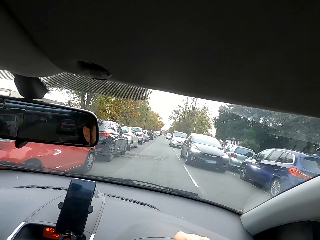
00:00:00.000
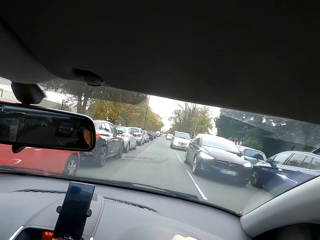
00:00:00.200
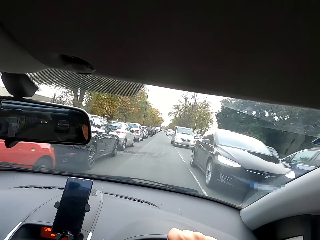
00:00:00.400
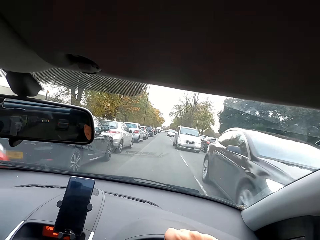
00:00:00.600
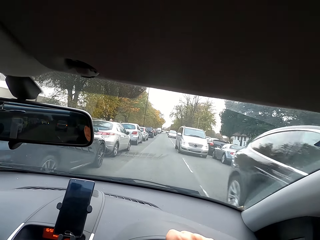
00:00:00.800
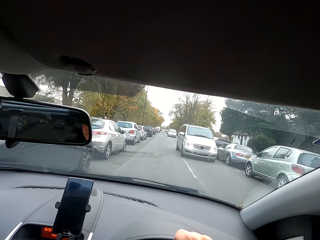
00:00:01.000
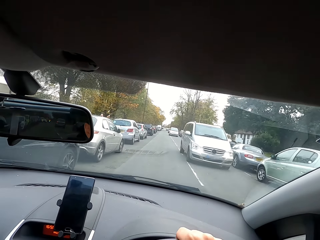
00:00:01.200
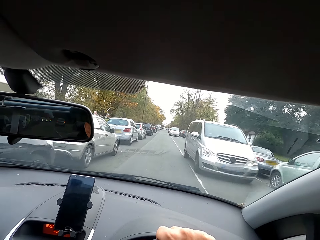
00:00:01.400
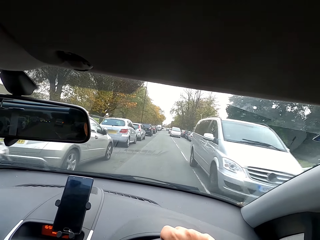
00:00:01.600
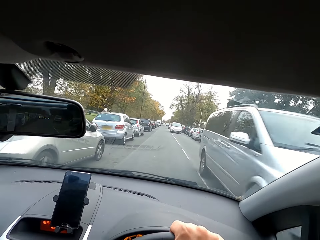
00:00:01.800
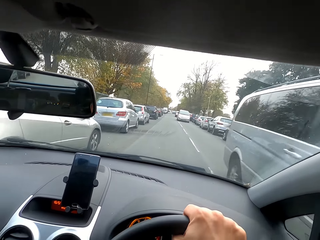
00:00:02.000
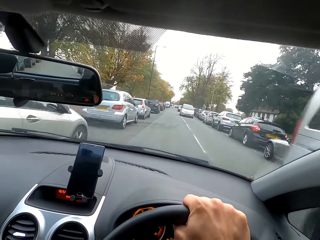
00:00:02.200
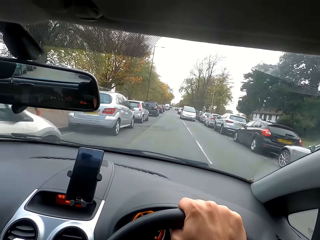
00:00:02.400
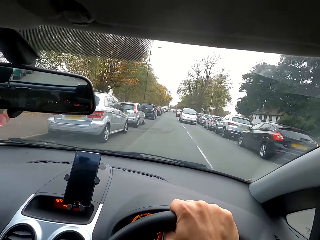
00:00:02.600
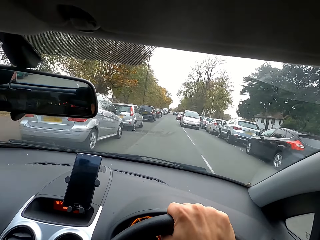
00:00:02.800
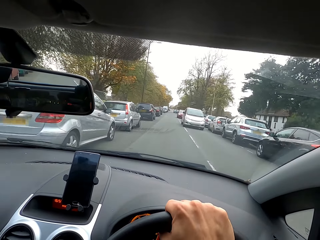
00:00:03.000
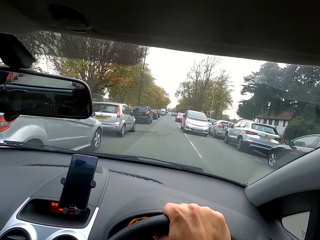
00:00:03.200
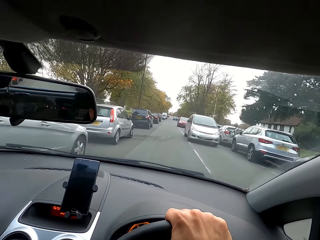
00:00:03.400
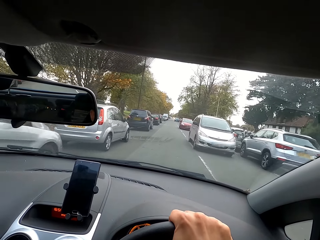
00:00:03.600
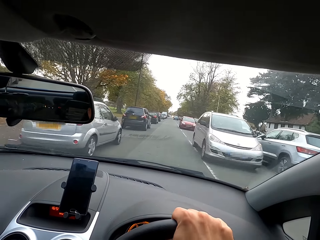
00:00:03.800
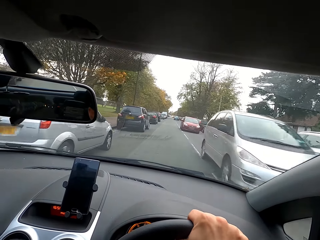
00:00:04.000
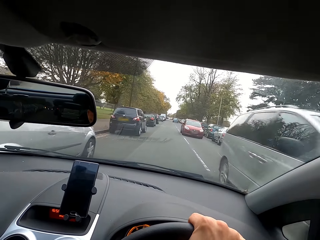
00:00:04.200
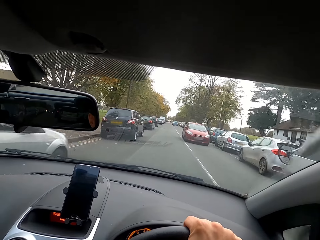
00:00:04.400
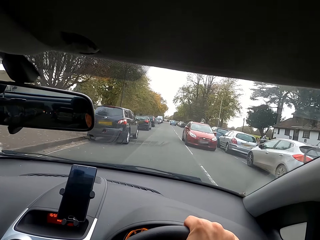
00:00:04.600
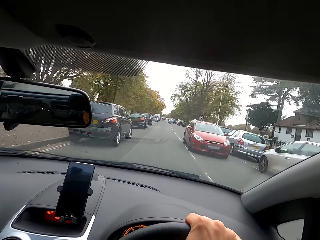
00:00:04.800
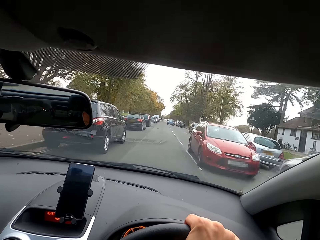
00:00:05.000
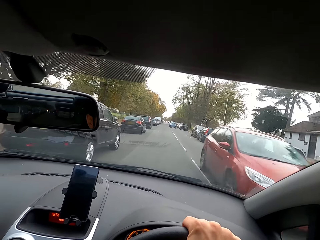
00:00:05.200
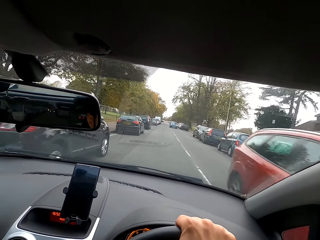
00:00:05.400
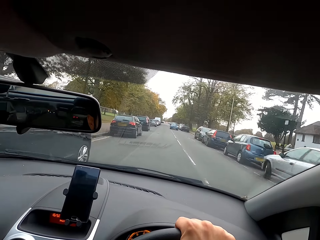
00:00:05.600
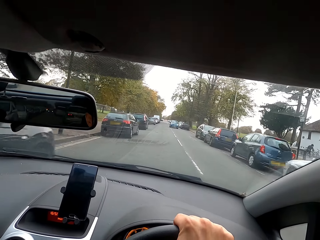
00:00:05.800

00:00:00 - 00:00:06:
The camera wearer drives a car on the road.

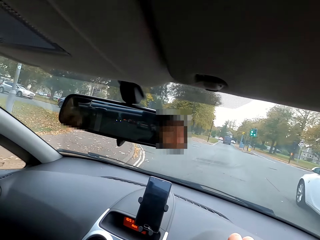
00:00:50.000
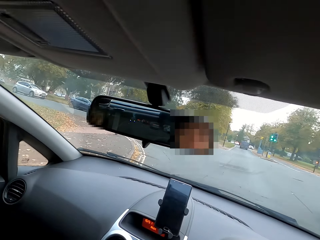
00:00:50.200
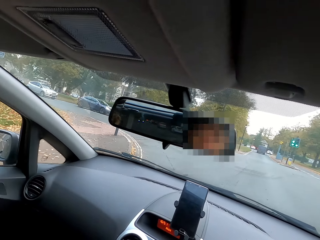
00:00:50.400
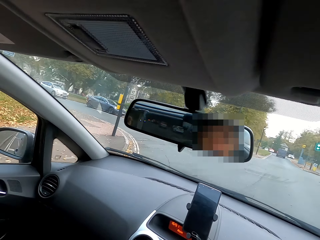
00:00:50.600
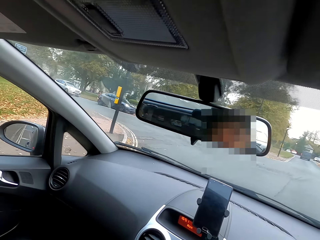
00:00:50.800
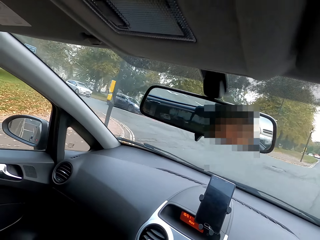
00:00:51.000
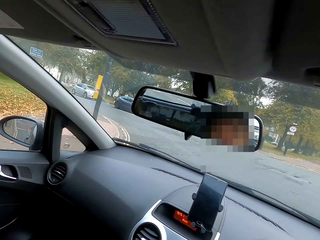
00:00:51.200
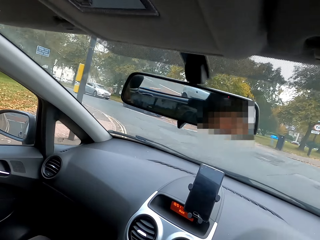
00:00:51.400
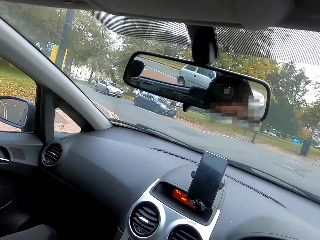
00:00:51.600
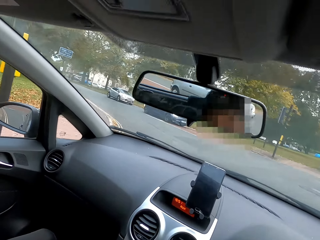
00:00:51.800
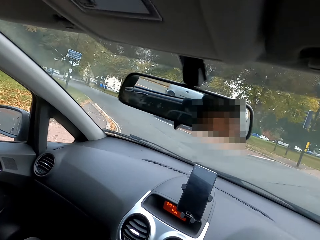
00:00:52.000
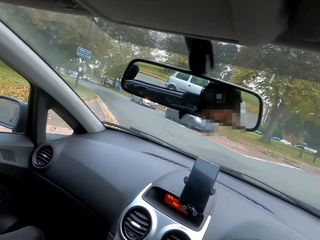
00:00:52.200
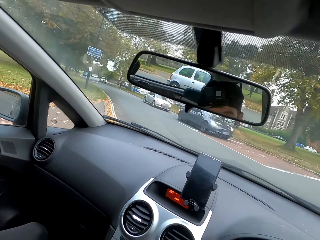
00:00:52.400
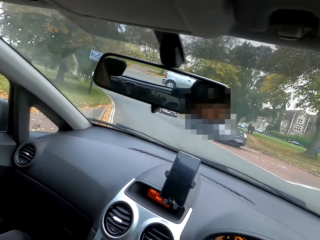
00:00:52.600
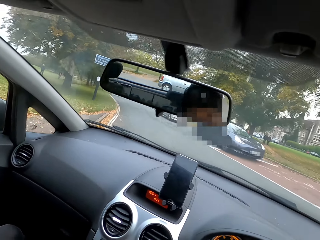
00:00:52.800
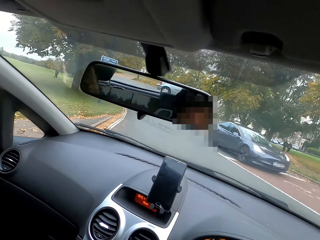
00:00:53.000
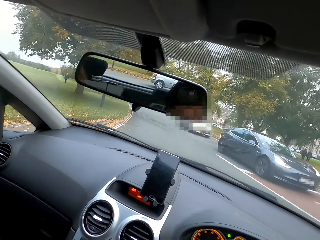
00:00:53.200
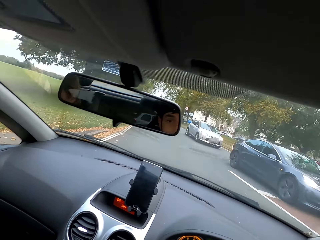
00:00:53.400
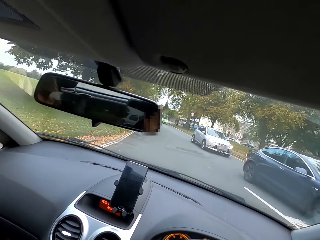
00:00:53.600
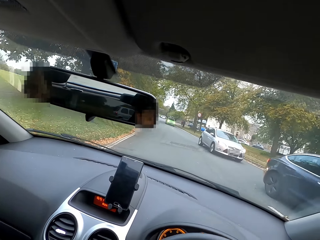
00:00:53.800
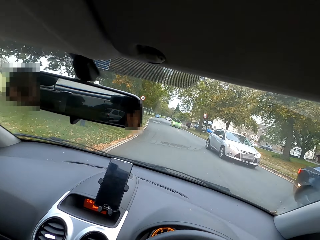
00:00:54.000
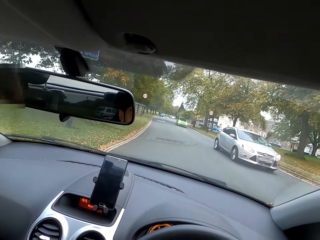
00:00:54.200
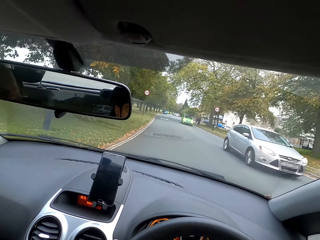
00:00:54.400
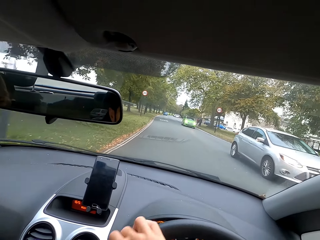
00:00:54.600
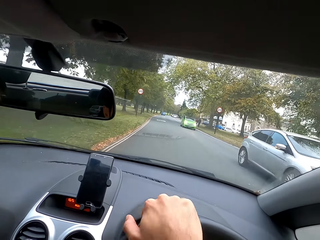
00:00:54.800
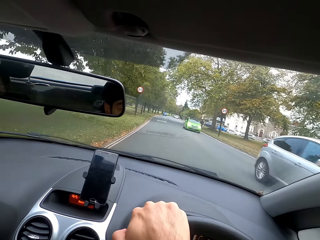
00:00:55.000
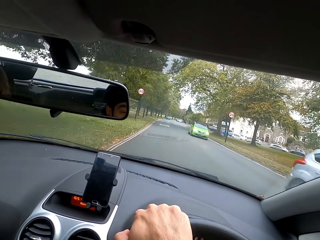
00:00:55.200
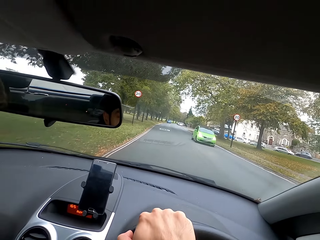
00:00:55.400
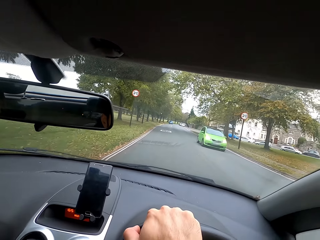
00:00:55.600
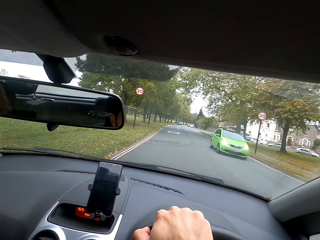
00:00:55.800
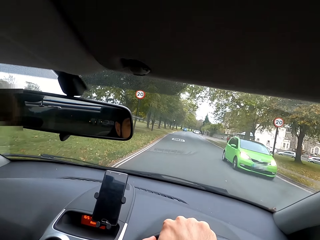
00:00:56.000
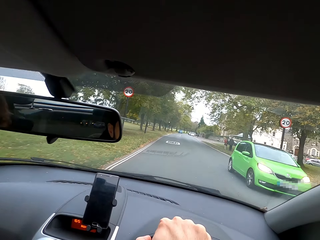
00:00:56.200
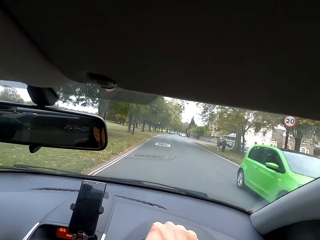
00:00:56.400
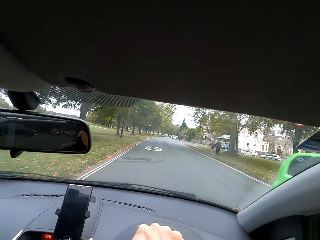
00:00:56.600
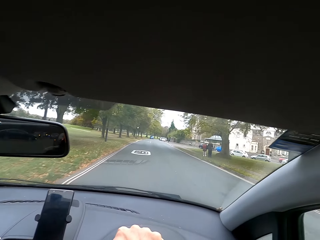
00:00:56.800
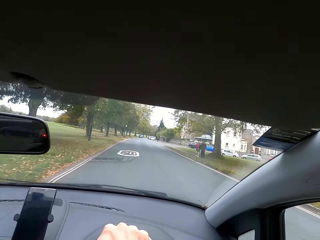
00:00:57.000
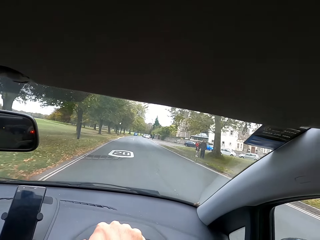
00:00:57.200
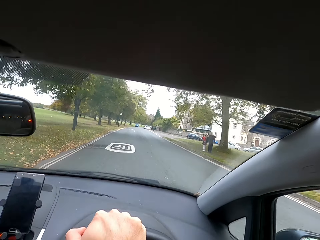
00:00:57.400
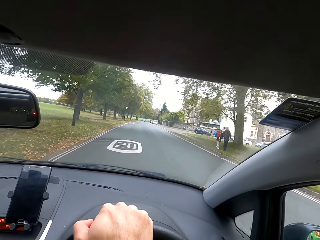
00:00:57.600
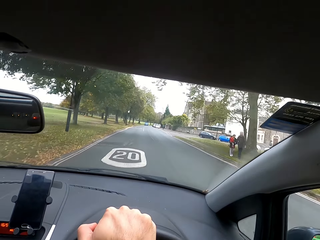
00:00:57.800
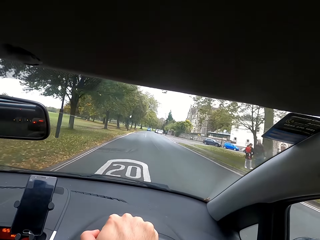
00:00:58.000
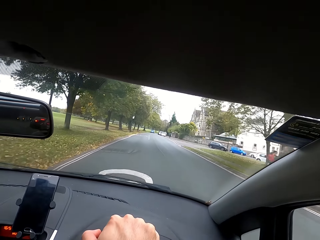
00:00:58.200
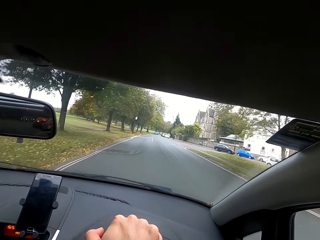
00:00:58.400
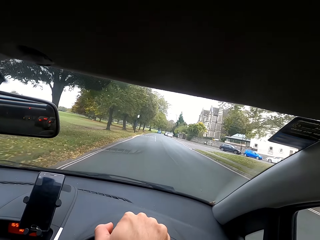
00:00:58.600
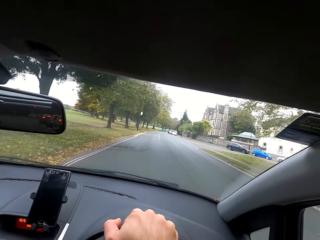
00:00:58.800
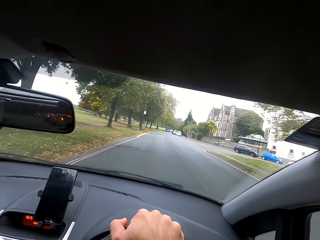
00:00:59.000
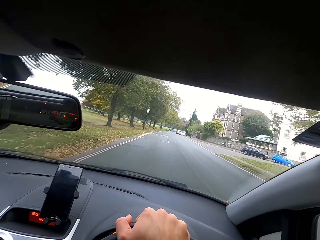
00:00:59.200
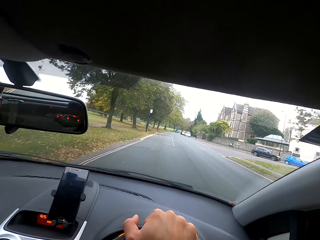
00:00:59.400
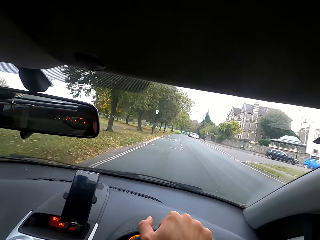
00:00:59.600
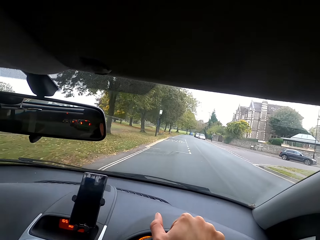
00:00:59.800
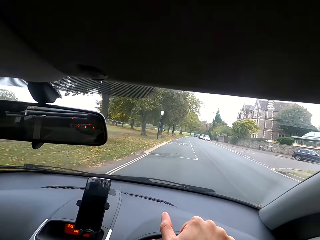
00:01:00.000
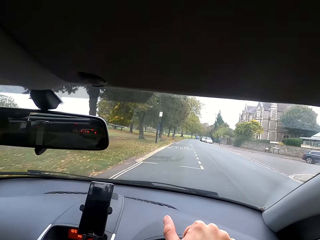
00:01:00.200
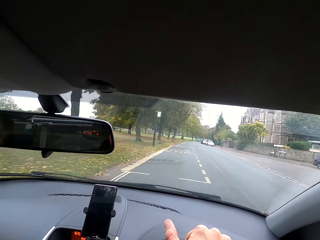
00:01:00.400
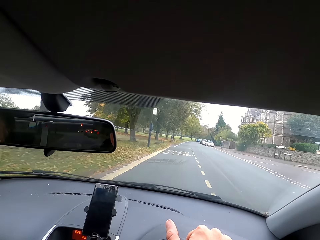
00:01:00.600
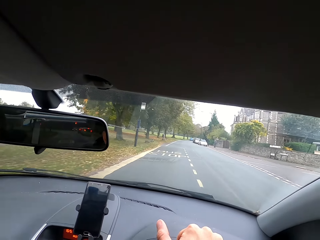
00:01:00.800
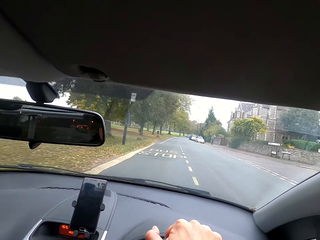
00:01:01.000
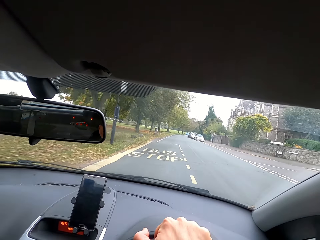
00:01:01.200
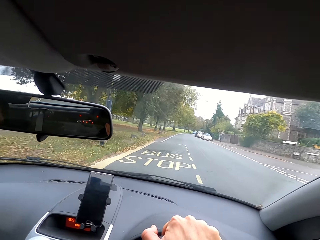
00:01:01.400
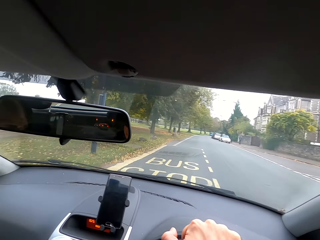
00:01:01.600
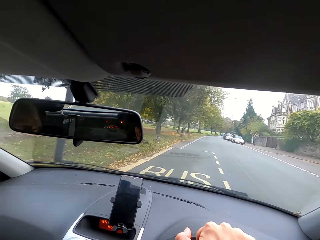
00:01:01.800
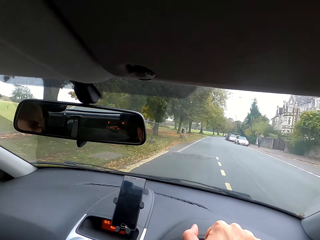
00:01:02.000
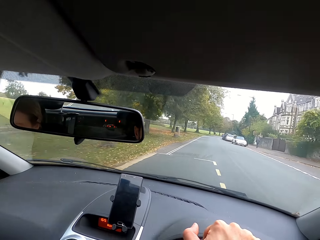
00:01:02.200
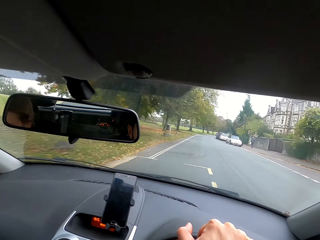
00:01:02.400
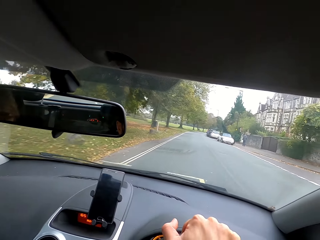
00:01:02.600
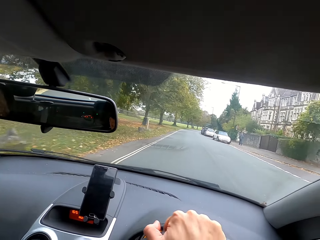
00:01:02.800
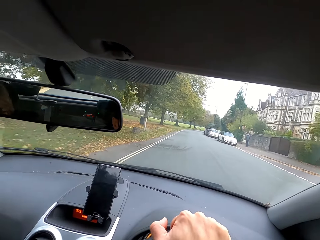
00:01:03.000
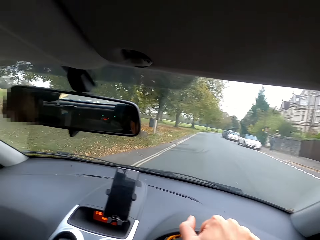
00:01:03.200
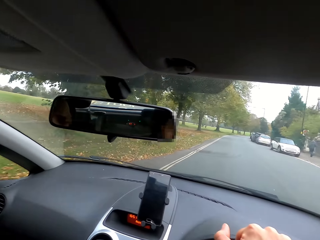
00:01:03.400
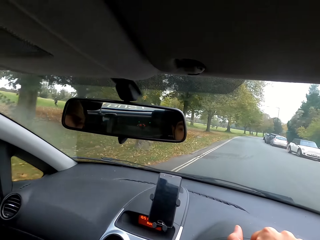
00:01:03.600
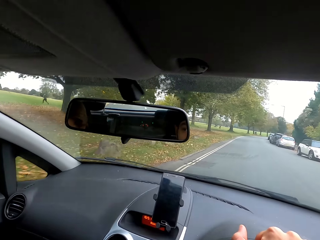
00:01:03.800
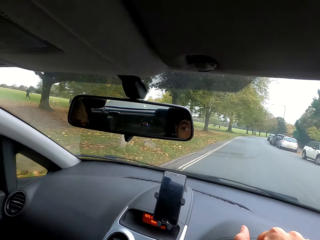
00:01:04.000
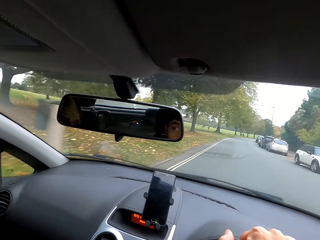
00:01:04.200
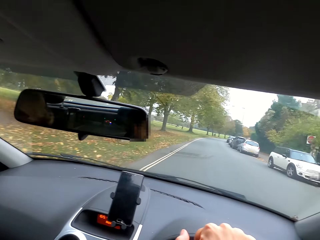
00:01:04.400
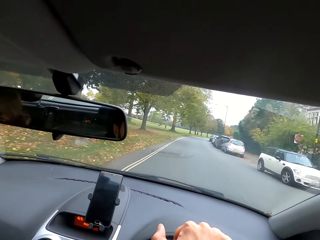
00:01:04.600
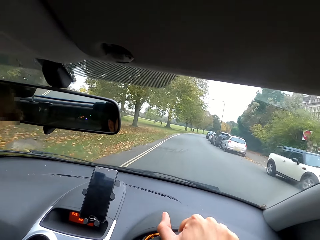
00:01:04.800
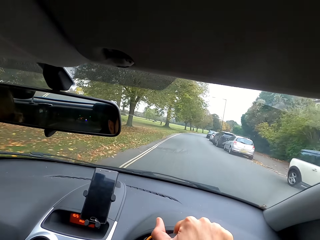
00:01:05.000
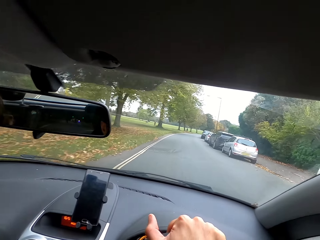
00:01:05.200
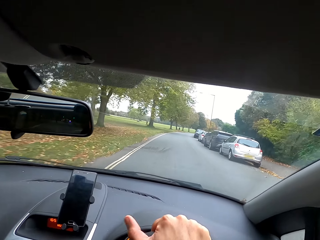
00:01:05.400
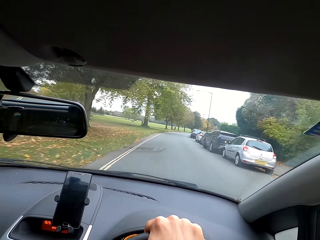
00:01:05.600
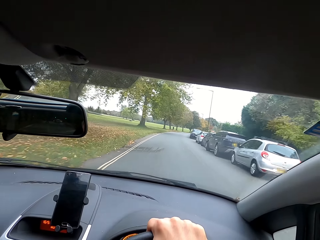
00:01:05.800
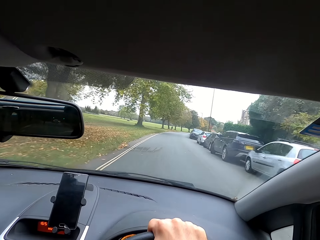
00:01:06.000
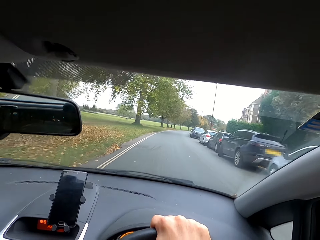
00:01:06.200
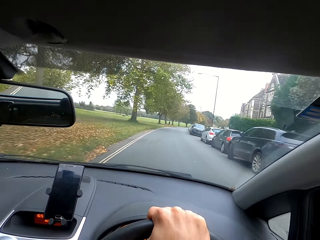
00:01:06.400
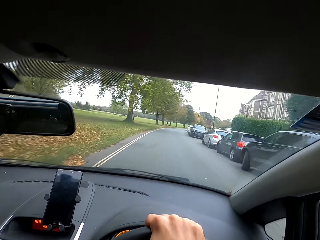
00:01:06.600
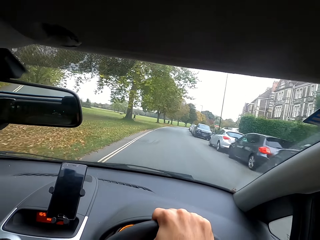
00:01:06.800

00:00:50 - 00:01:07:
The camera wearer turns the vehicle.
